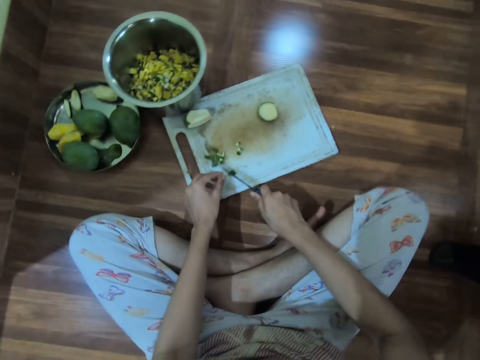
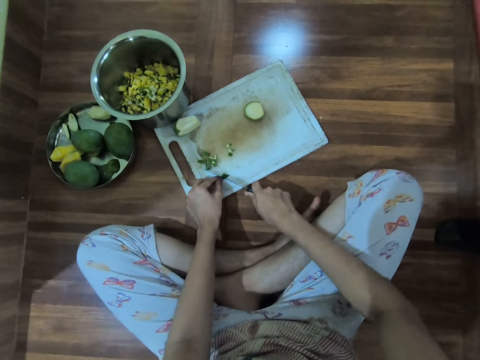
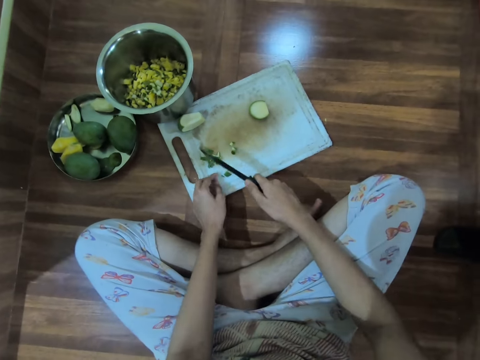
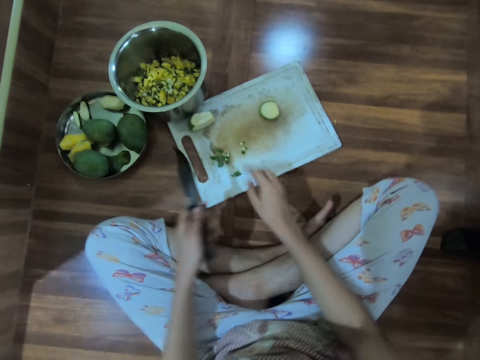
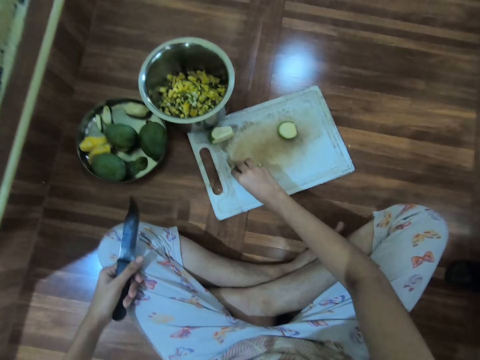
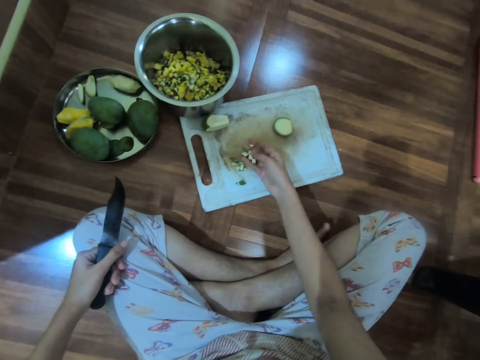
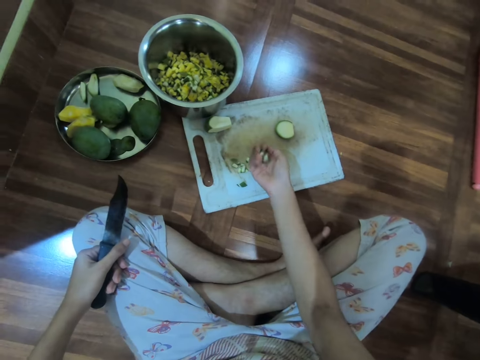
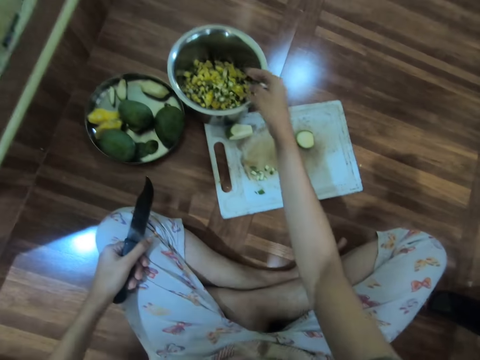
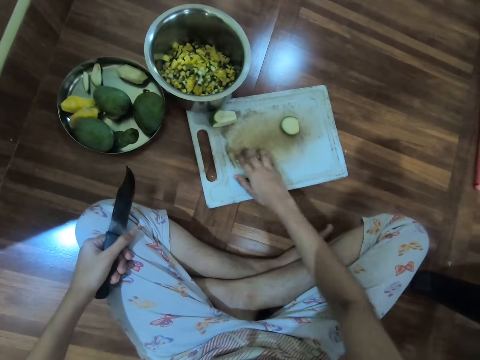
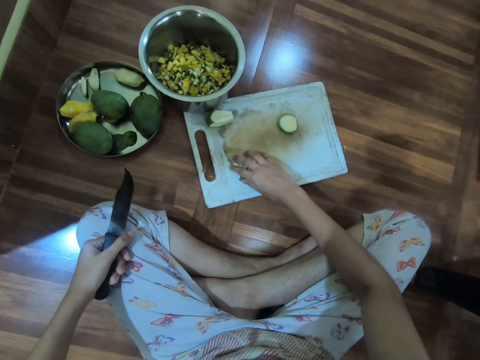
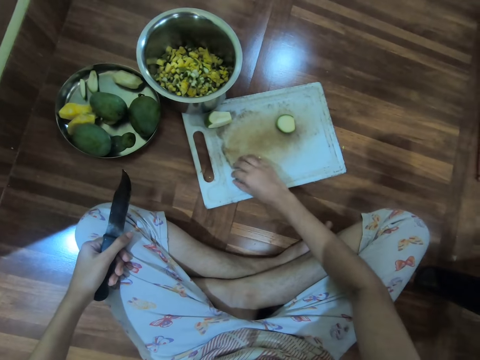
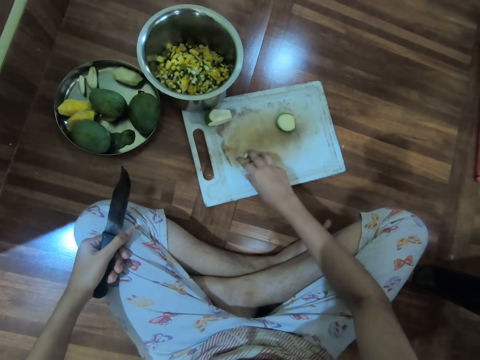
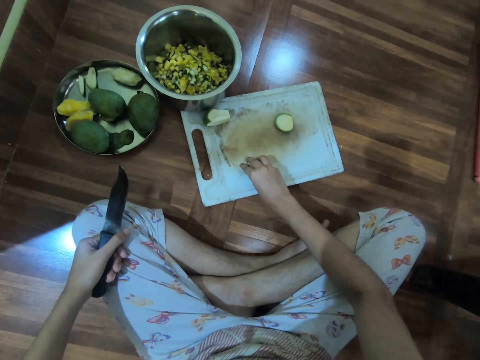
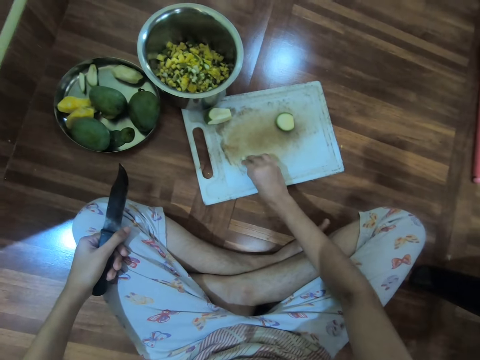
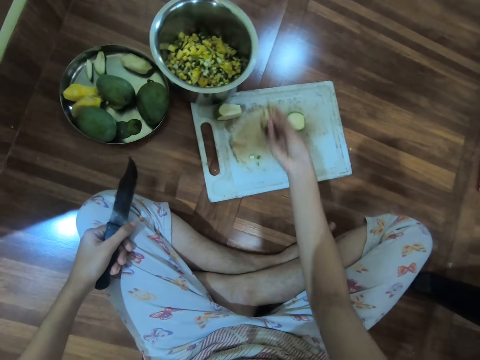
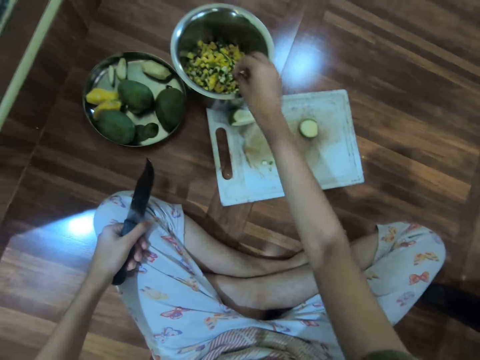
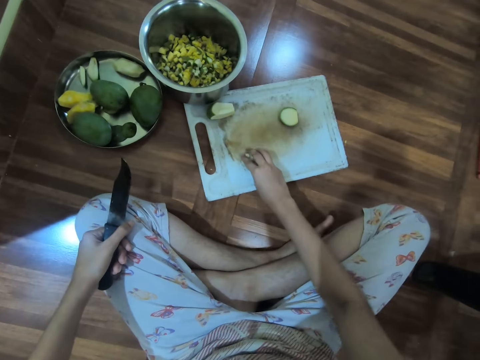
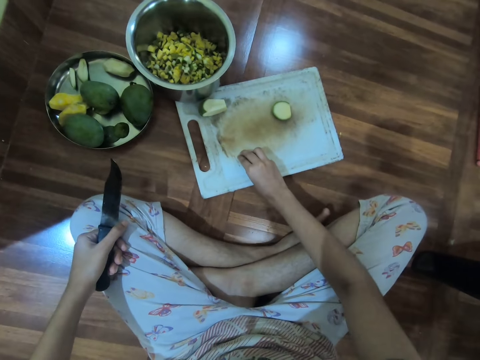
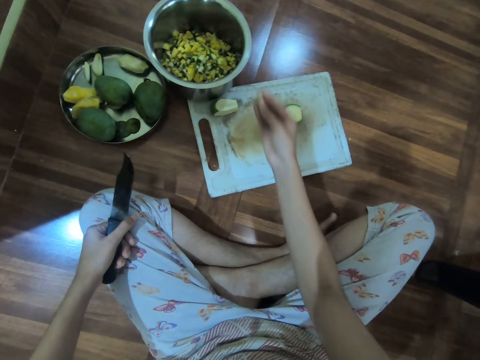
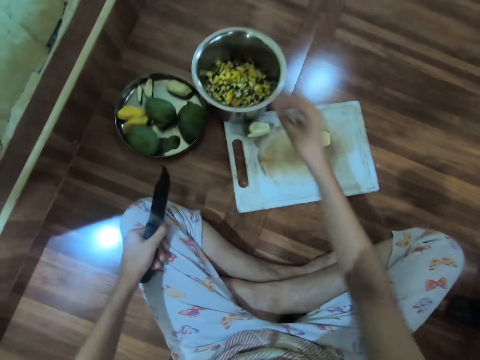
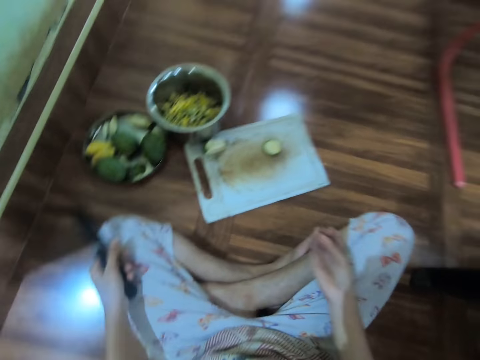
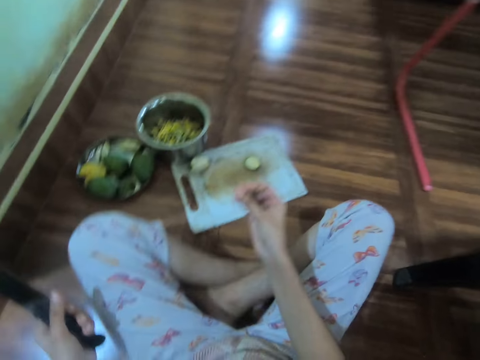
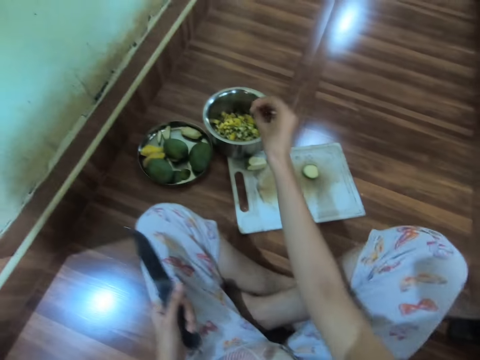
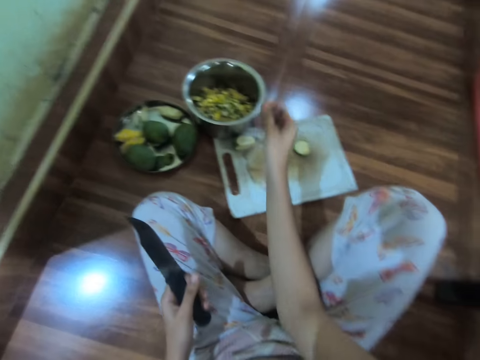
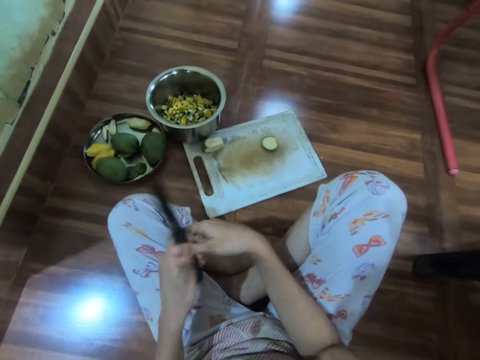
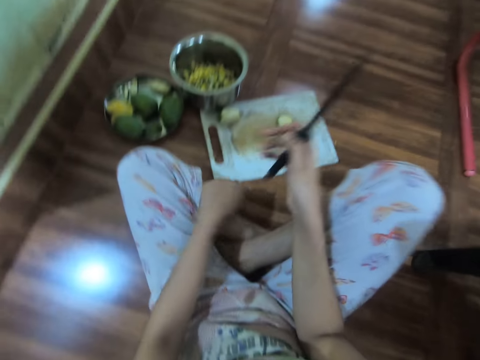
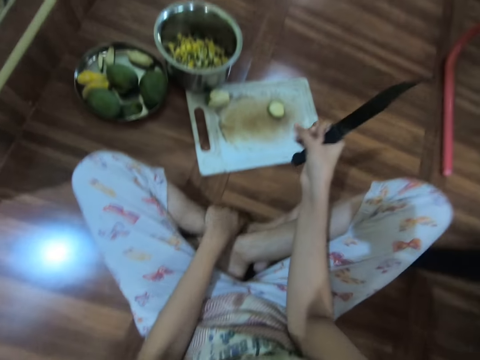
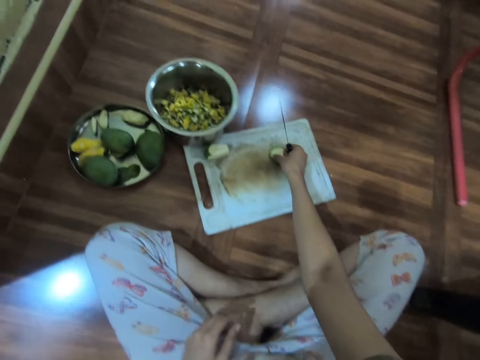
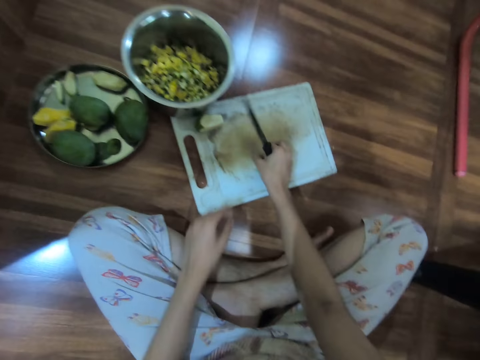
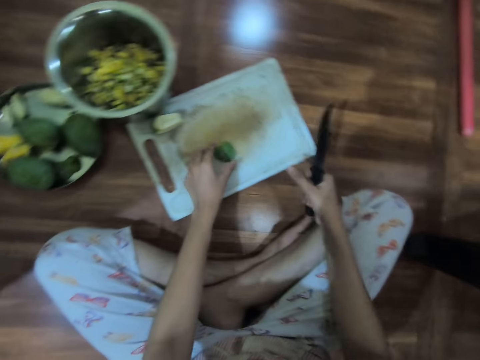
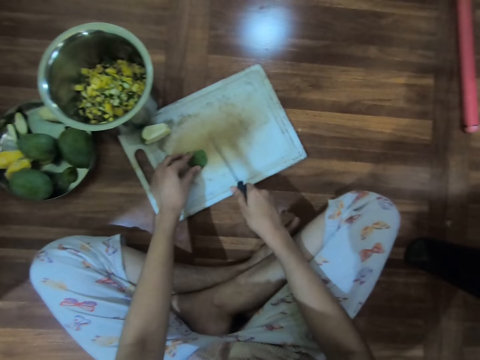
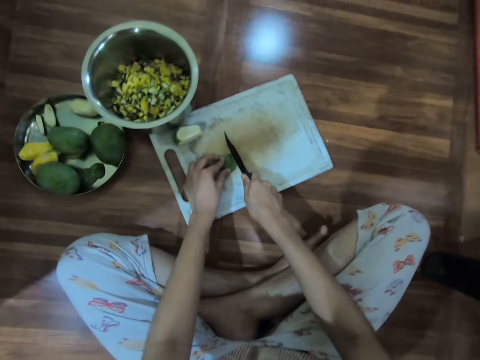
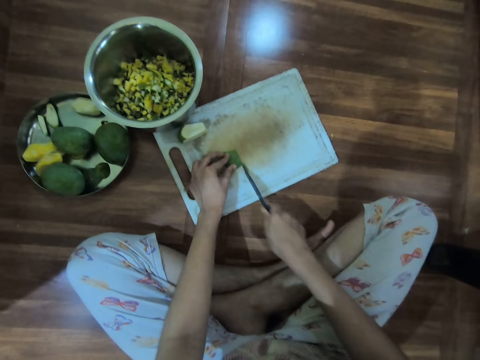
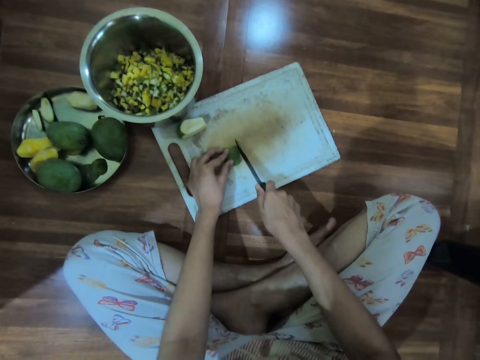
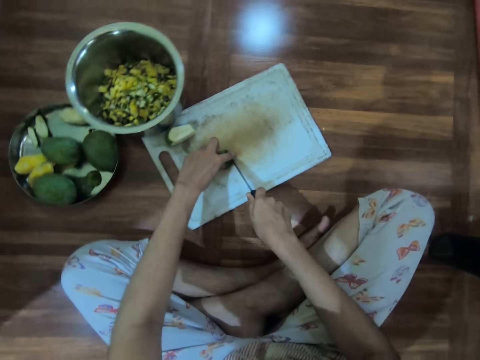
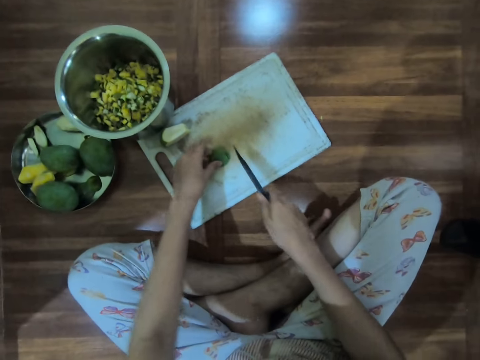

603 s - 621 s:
The camera wearer passes the knife from her right hand to her left hand. She picks up the guava or mango from the chopping board on the floor with her right hand. She places the guava in the metal container on the floor with her right hand. She picks up the guava from the chopping board on the floor with her right hand. She places the guava in the metal container on the floor with her right hand. She picks up the guava from the chopping board on the floor with her right hand. She places the guava in the metal container on the floor with her right hand. She moves her leg. She passes the knife from her left hand to her right hand. She picks up the guava from the chopping board on the floor with her right hand. She puts the cut pieces of mango on the table. She holds the guava with her left hand. She cuts the guava on the chopping board with the knife in her right hand.

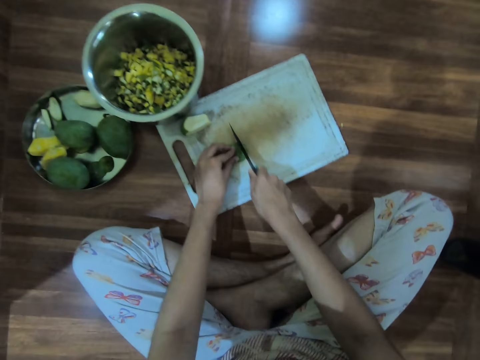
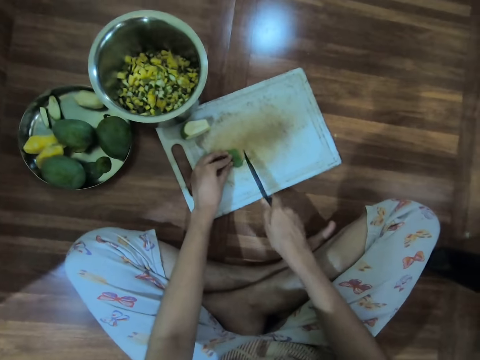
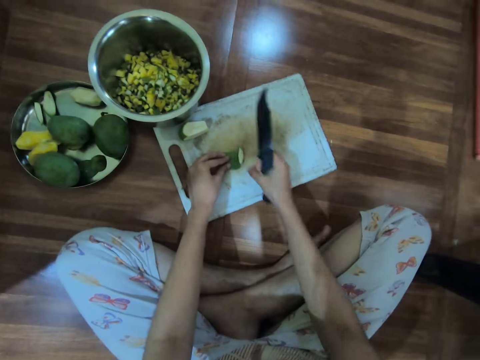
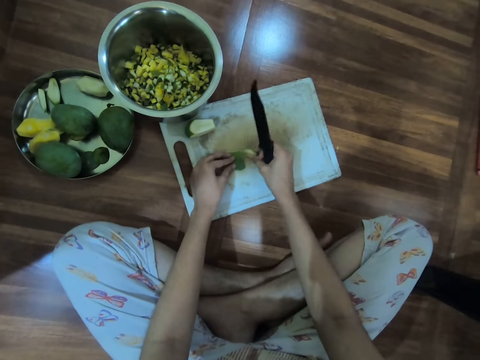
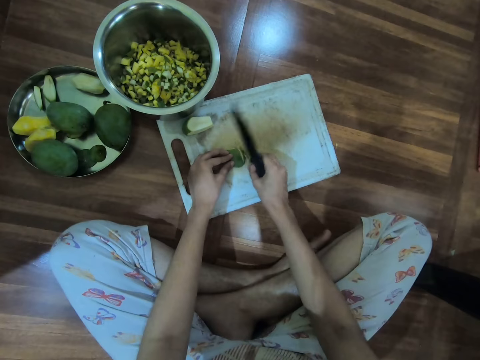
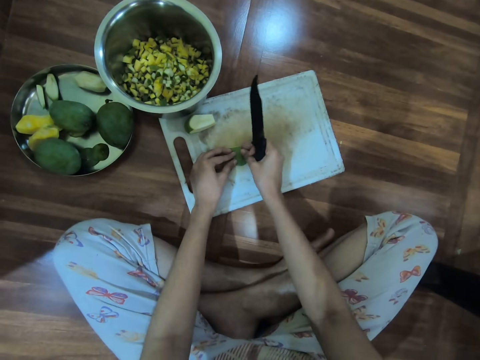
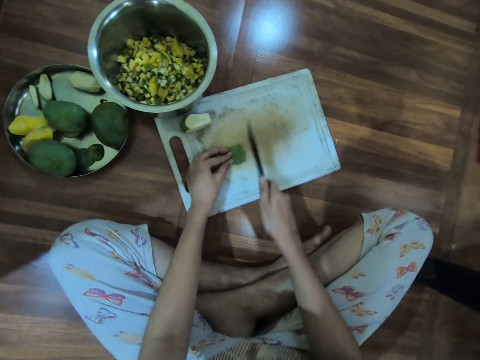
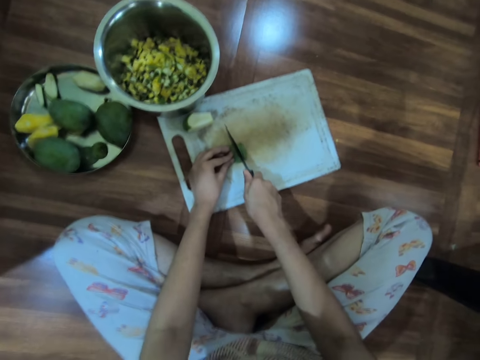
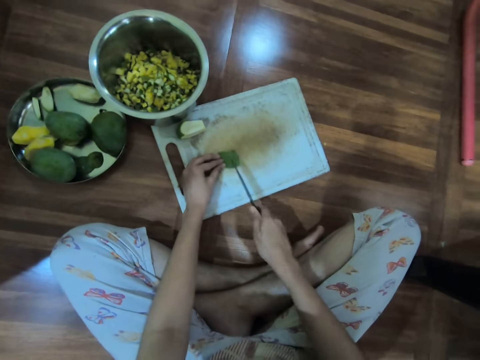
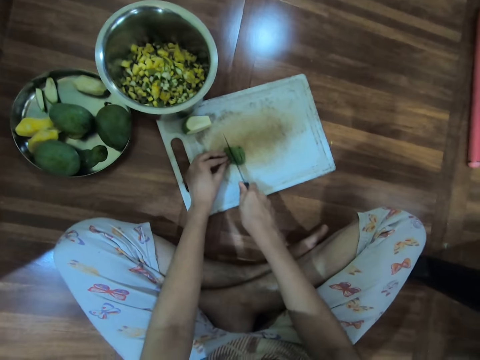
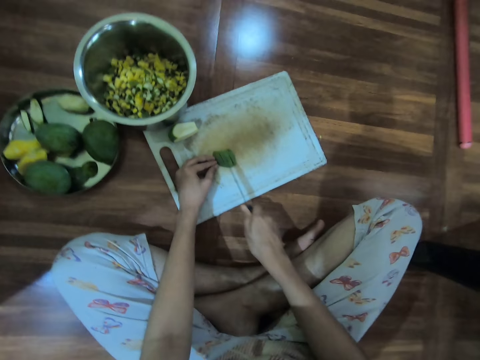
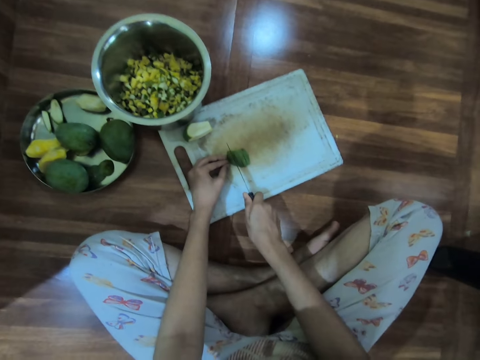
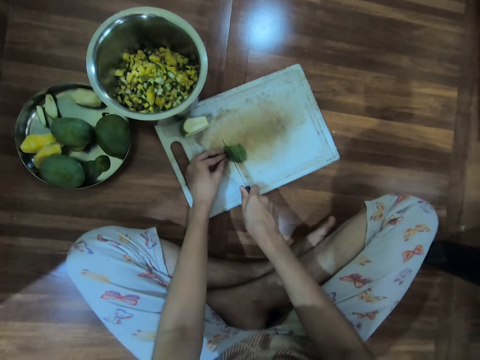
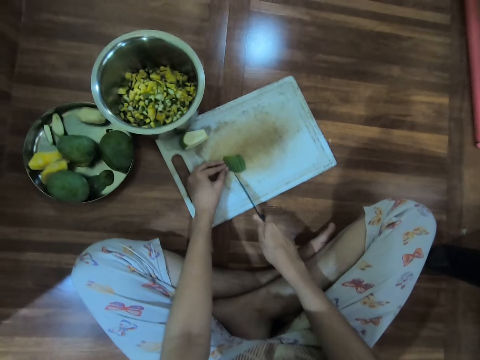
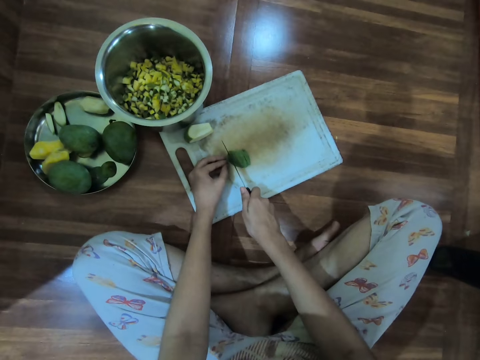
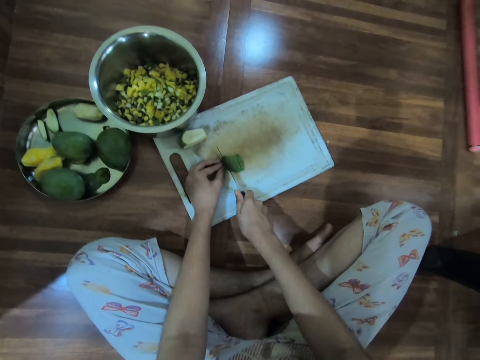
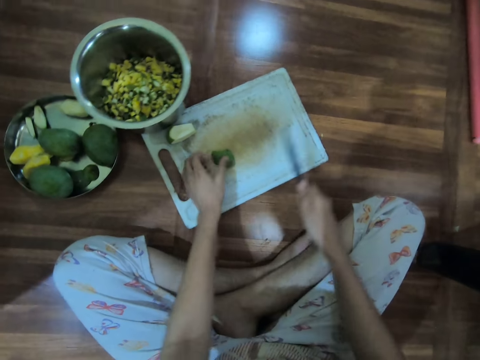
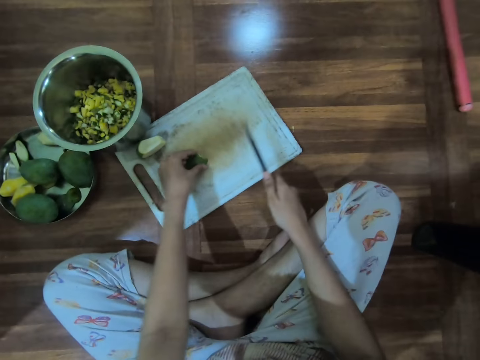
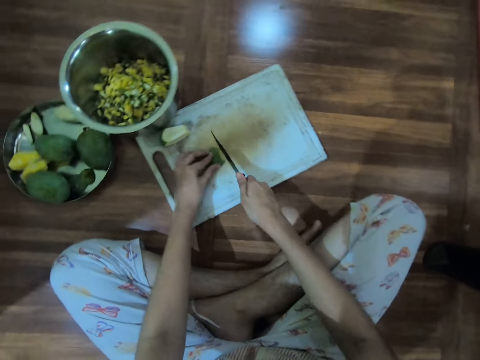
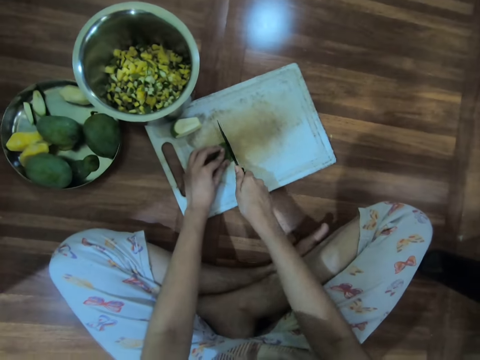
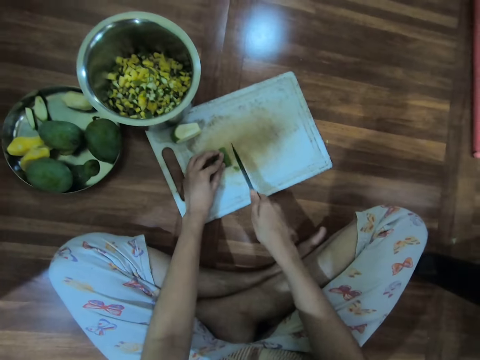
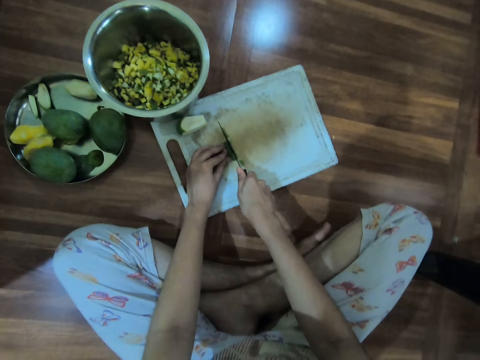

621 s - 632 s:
The camera wearer rotates the cut pieces of mango. They chop the pieces of mango. They rotate the pieces of mango.
